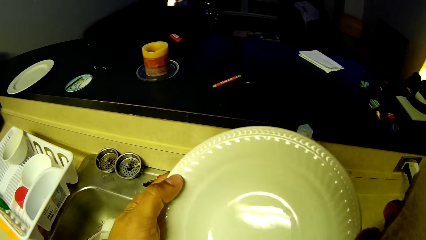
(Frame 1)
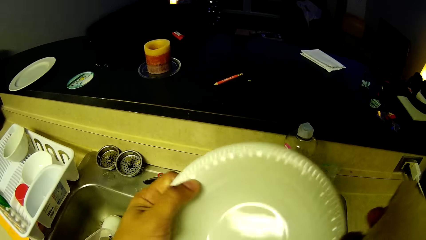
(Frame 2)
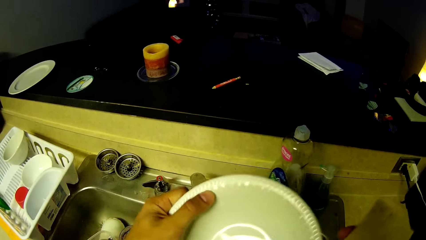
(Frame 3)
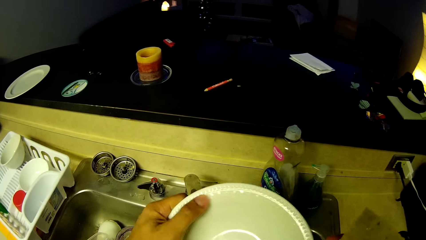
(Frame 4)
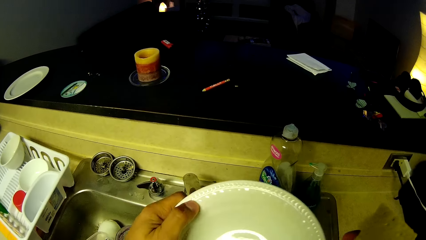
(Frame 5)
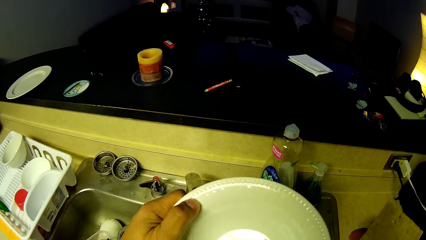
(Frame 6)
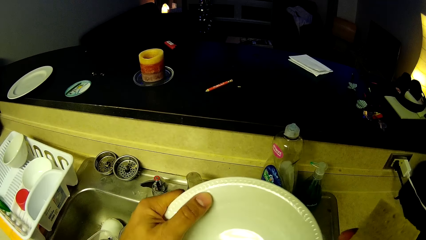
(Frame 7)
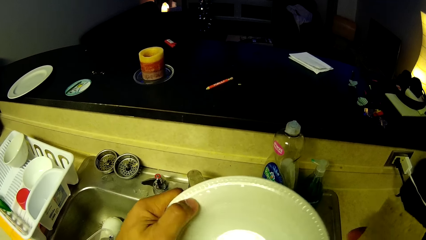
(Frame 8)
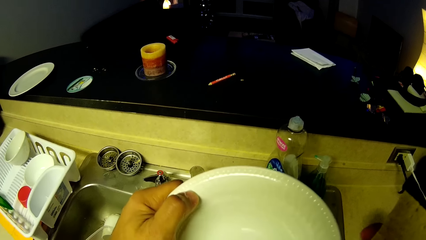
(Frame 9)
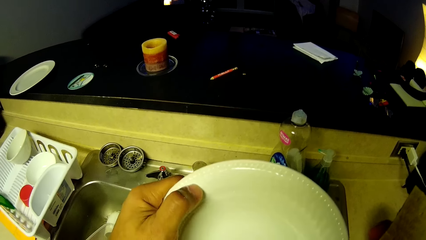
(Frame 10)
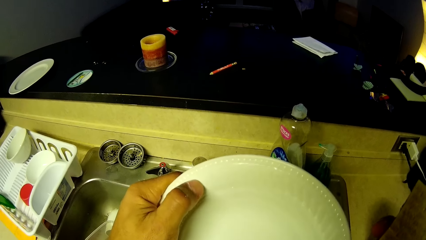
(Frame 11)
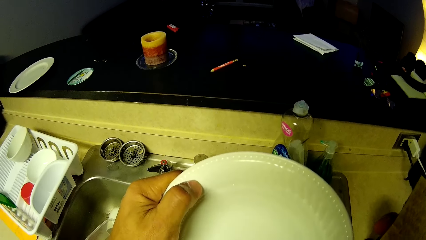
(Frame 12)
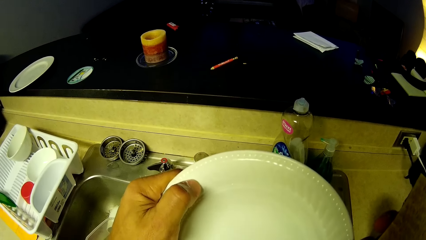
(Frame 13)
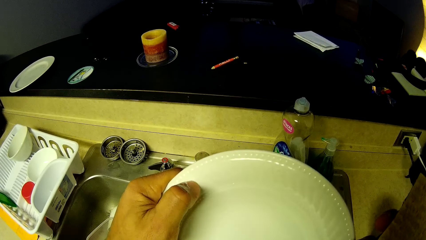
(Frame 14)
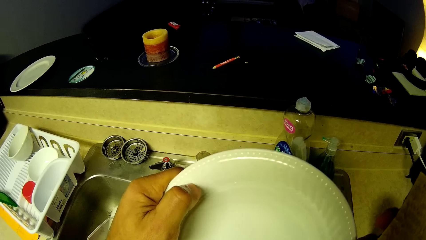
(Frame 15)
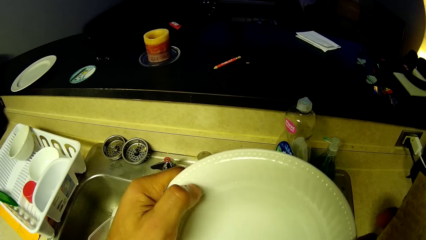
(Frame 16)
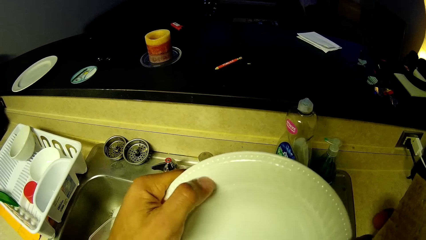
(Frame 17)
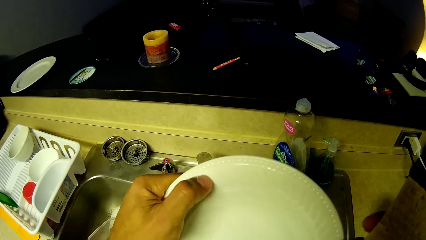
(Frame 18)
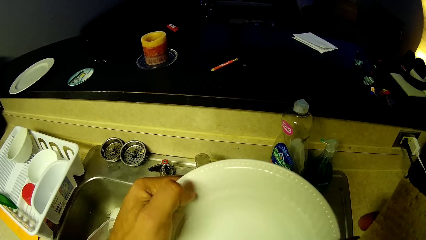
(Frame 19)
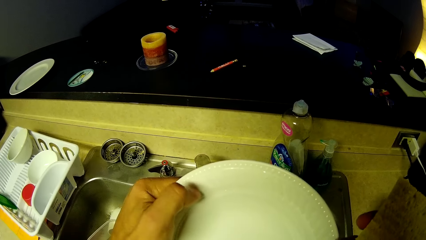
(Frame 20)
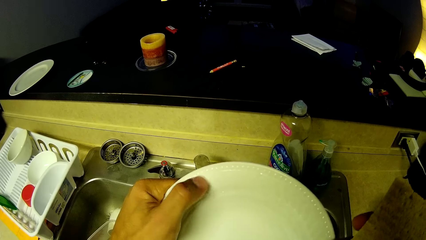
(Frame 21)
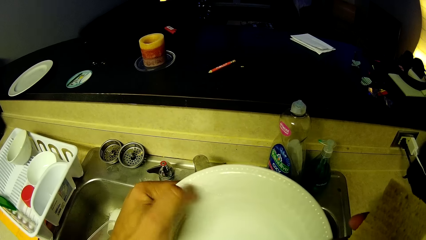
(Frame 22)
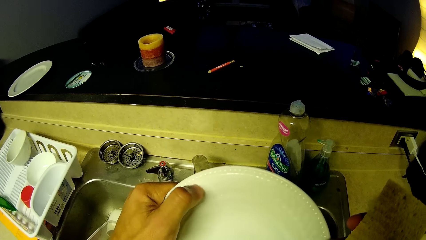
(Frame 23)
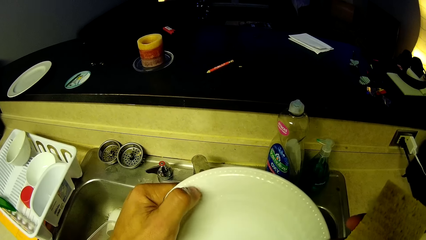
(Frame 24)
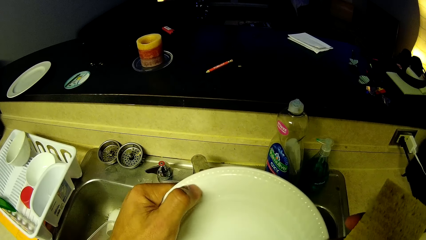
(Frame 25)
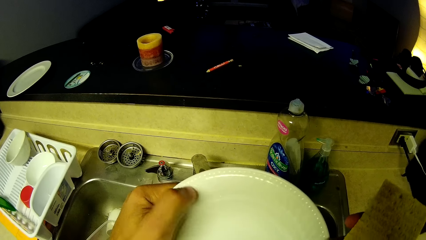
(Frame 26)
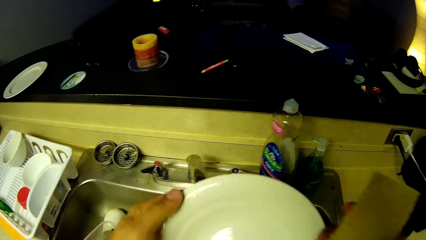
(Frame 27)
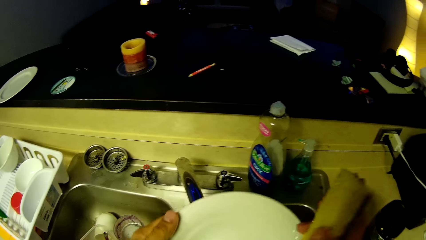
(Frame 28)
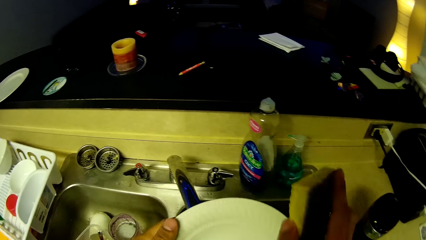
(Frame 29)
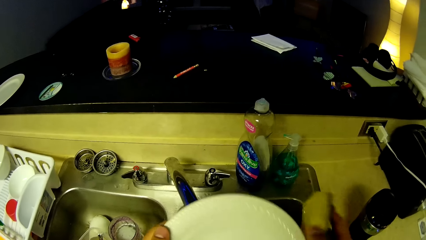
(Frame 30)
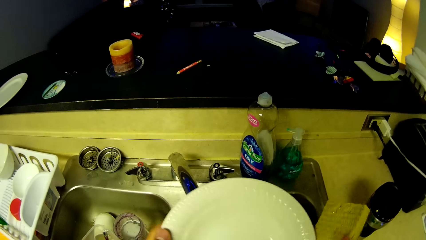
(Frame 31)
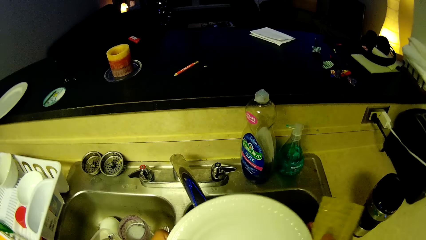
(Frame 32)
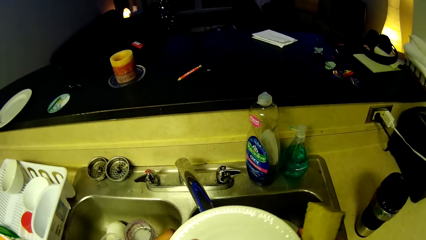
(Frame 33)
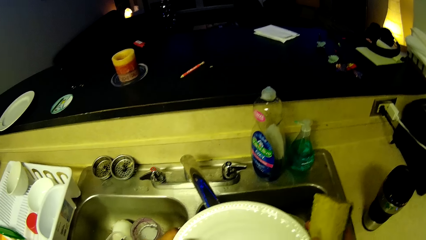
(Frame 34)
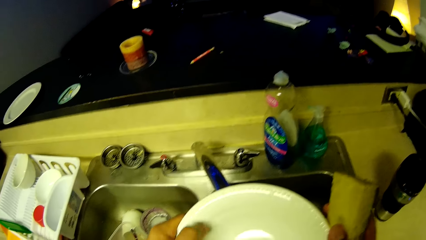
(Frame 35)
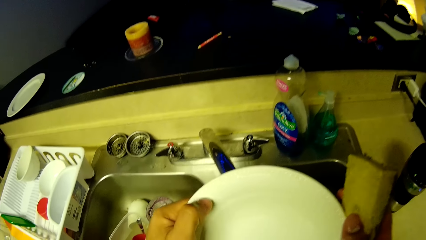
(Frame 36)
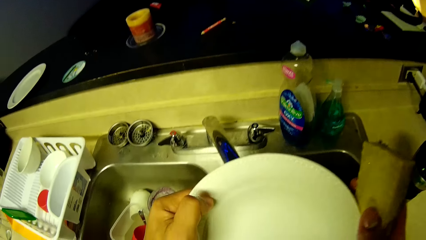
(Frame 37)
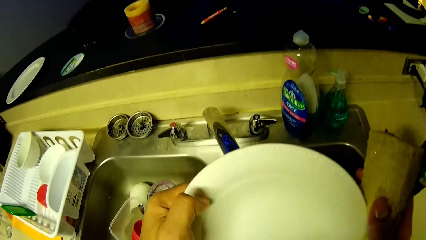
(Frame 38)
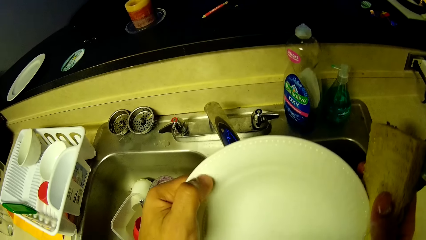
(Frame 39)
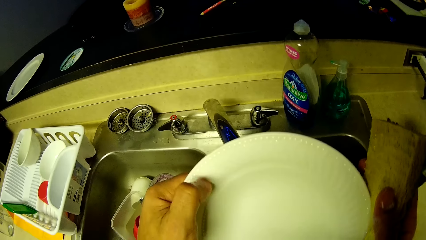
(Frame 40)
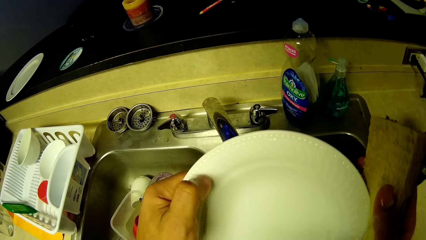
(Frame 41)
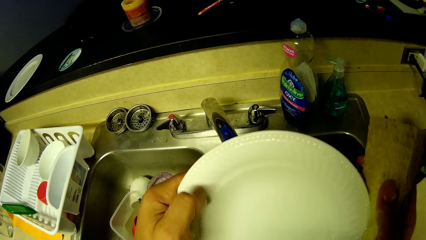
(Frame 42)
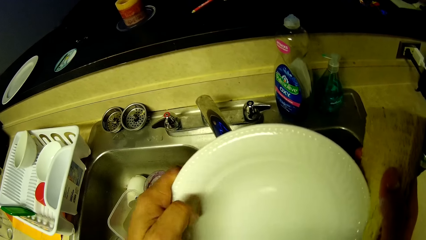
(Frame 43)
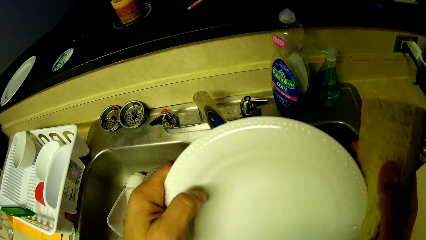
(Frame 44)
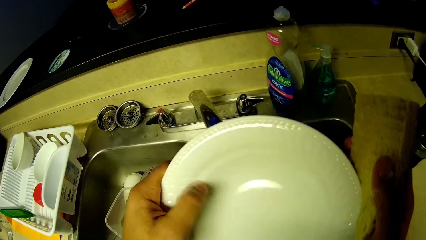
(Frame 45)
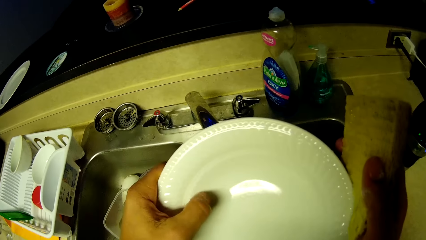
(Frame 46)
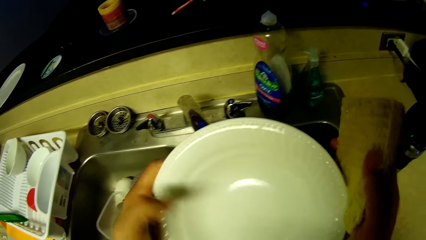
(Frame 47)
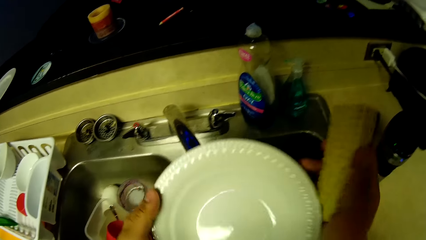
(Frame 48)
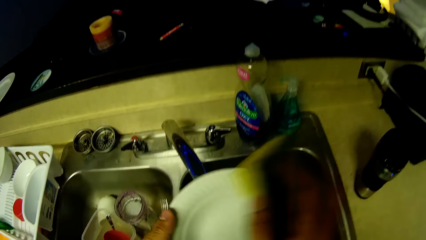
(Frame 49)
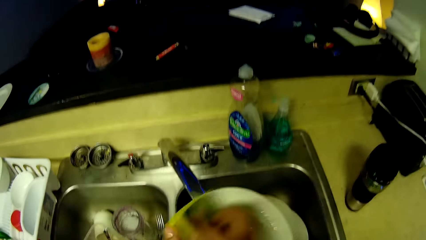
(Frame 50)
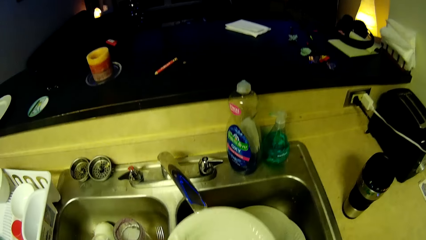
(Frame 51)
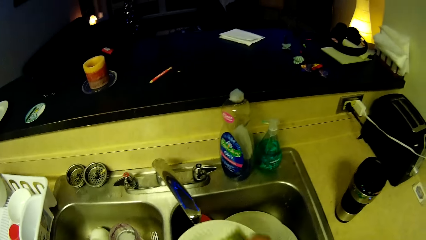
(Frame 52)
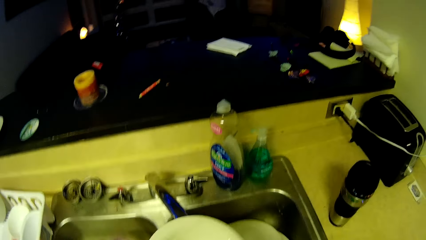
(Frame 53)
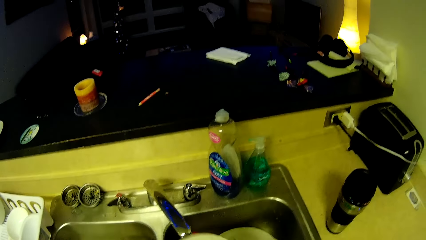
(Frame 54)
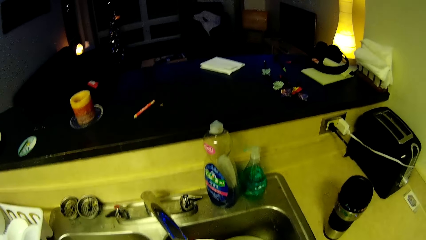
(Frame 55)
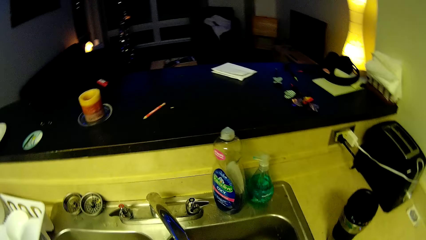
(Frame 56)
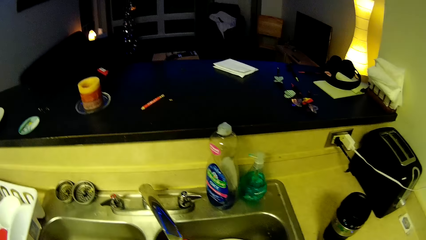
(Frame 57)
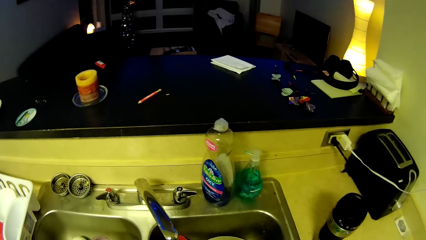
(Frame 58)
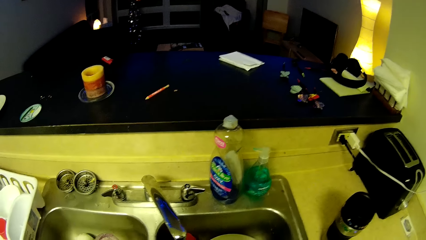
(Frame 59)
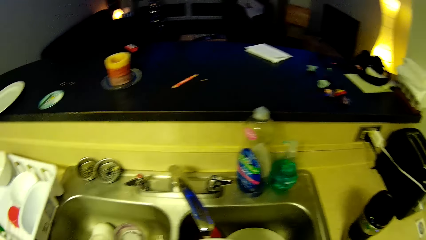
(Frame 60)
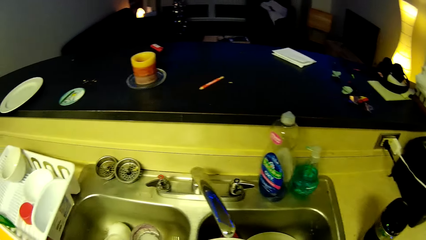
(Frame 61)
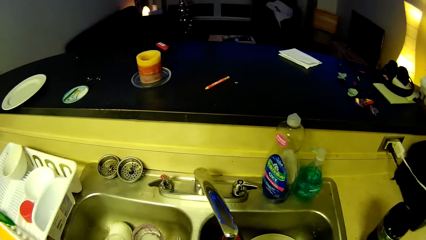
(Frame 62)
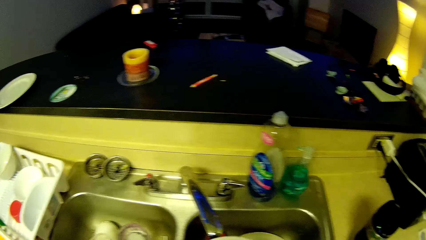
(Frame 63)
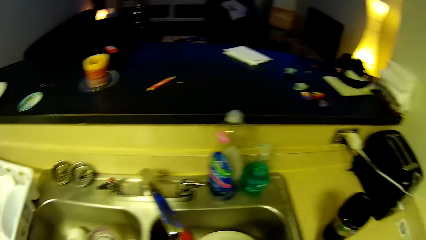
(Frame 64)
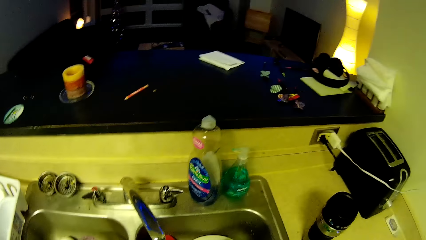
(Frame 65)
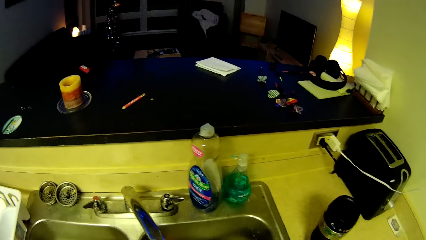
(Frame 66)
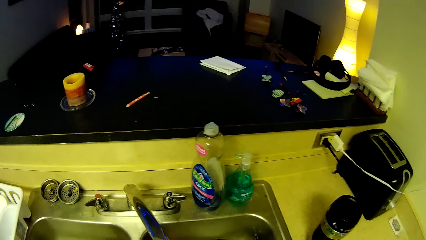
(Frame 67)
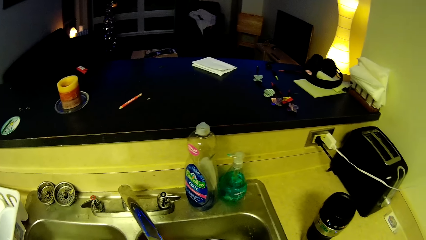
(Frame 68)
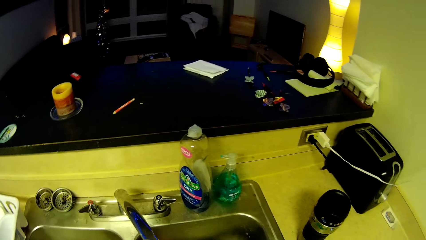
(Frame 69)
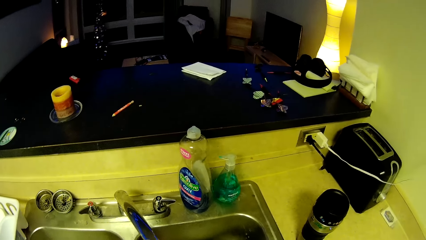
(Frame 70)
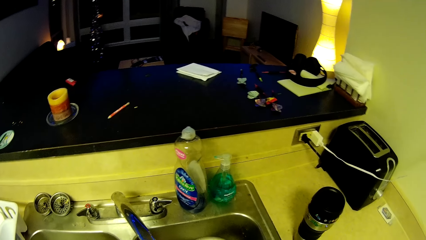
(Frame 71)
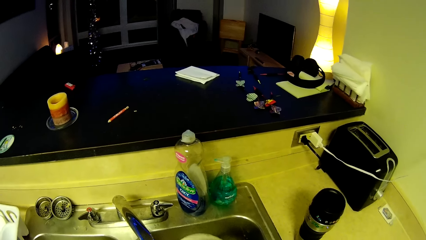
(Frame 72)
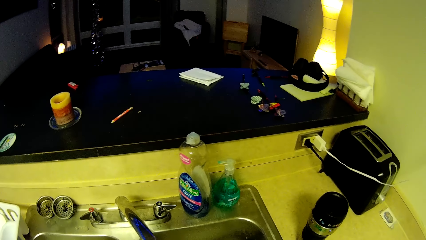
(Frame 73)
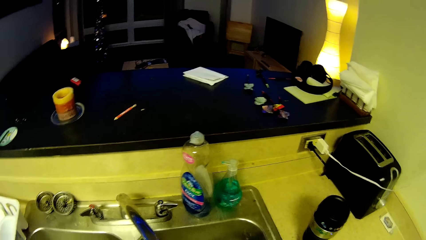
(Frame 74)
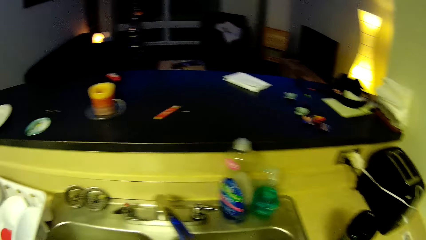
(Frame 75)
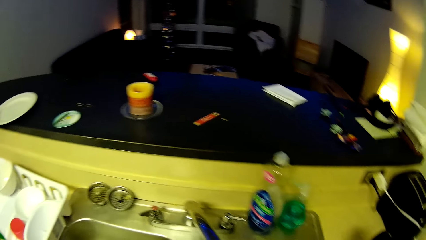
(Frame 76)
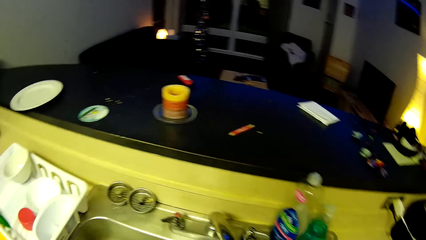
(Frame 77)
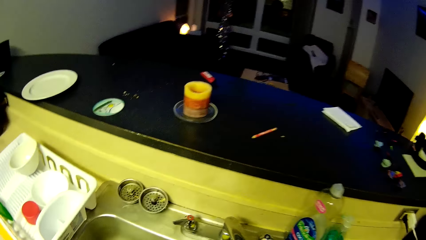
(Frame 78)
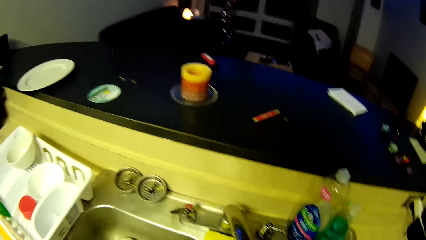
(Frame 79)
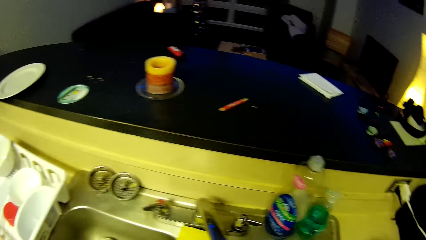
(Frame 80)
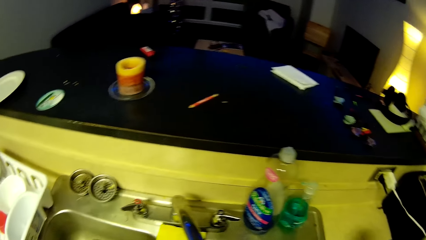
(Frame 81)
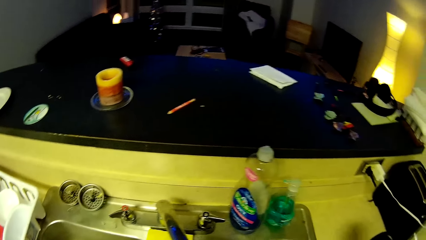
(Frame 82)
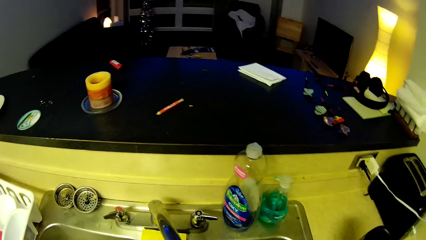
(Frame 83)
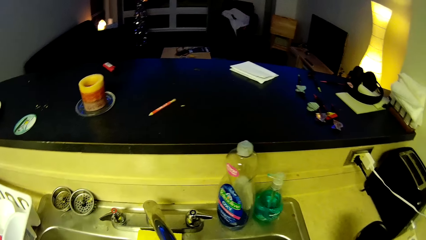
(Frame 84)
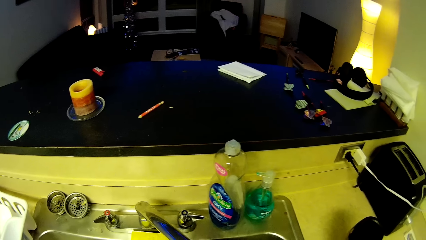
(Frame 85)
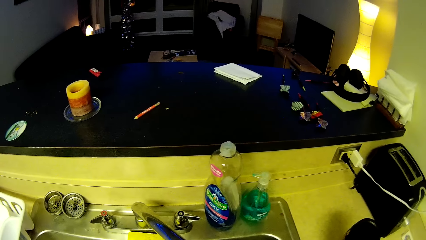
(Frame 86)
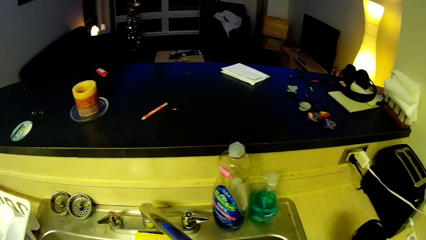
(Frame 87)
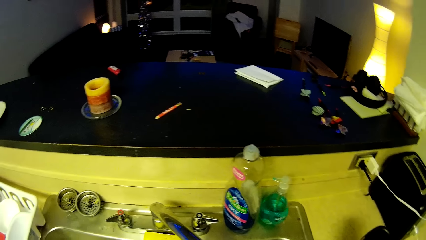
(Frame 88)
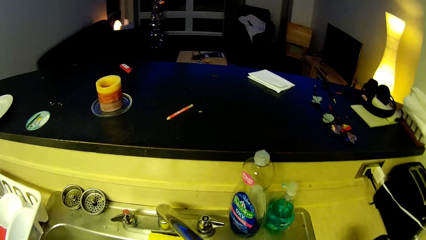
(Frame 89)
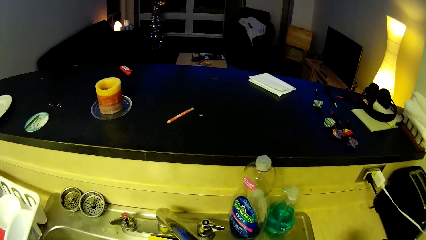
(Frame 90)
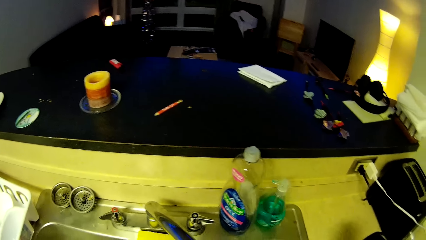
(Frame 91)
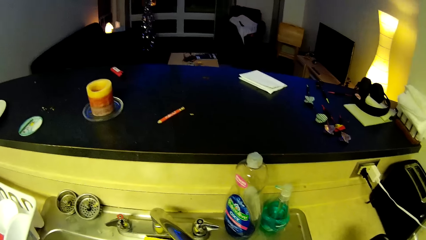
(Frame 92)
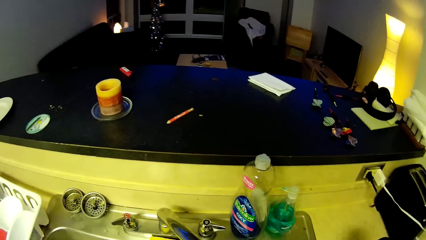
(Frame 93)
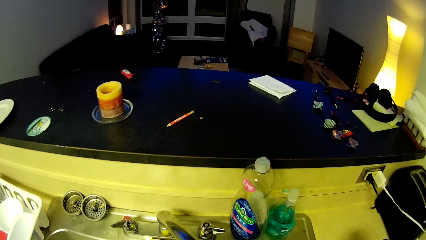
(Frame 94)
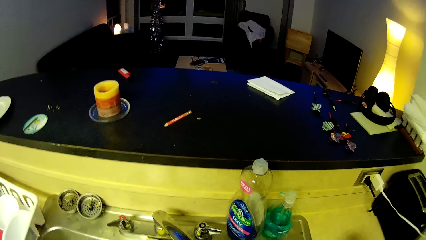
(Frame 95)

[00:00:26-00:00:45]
The camera wearer rubs a plate with a finger. They wash the plate with a scrubber. They look around a room.
